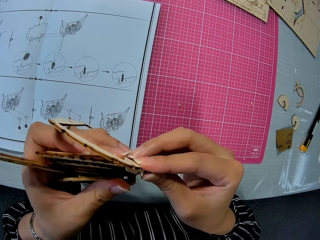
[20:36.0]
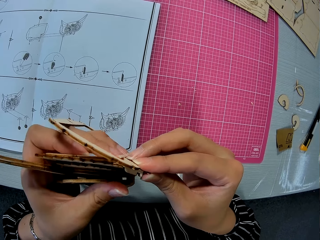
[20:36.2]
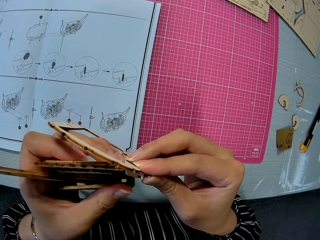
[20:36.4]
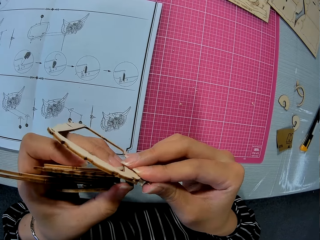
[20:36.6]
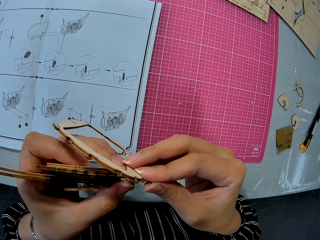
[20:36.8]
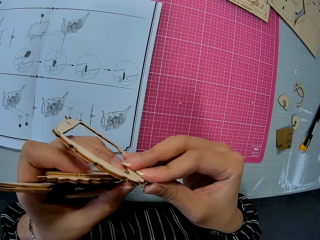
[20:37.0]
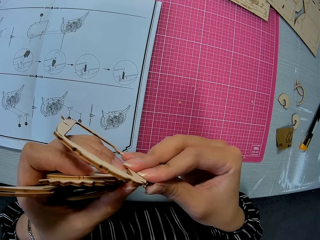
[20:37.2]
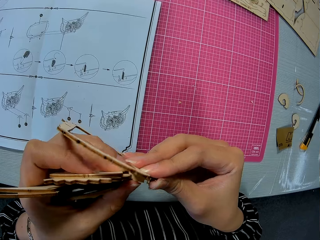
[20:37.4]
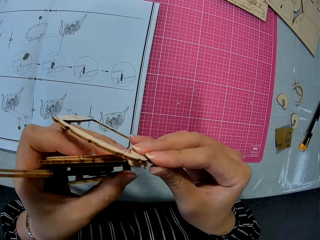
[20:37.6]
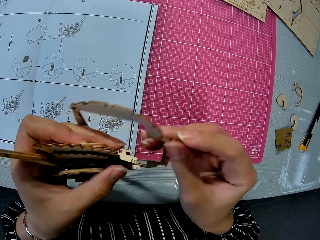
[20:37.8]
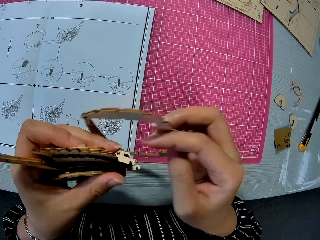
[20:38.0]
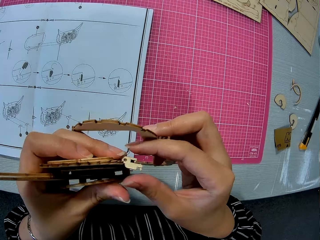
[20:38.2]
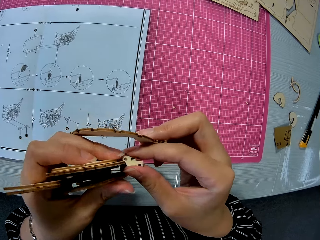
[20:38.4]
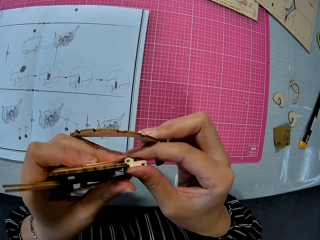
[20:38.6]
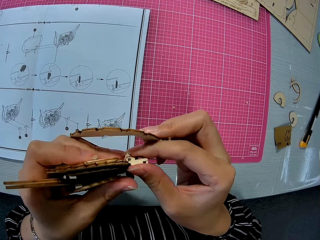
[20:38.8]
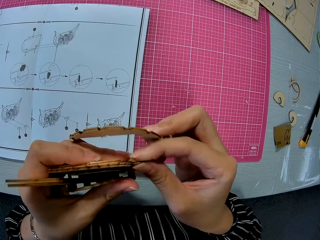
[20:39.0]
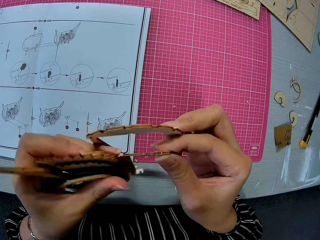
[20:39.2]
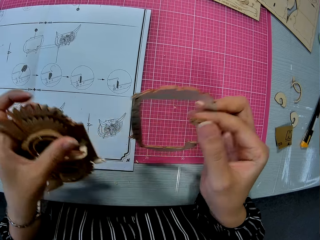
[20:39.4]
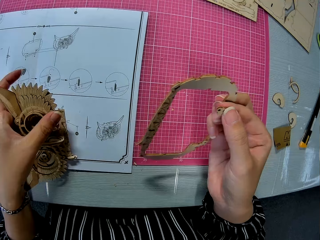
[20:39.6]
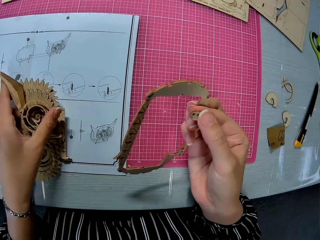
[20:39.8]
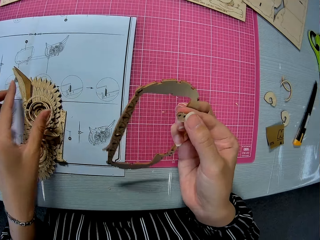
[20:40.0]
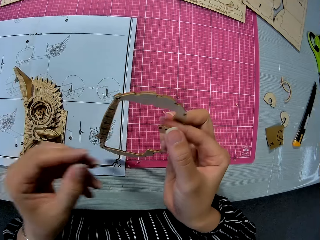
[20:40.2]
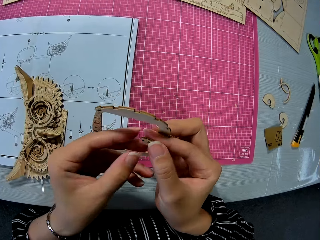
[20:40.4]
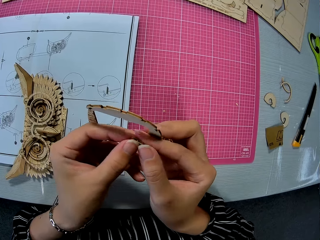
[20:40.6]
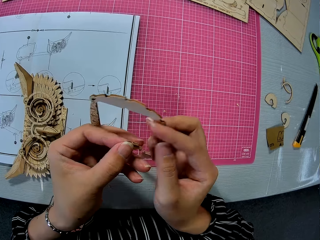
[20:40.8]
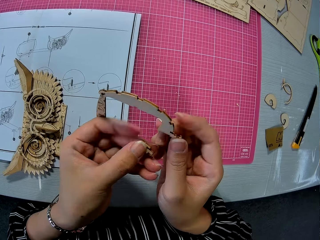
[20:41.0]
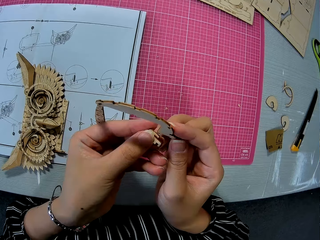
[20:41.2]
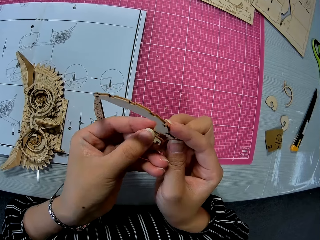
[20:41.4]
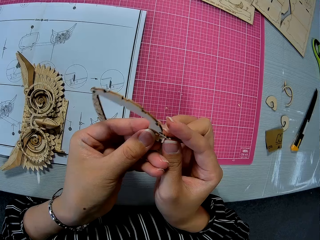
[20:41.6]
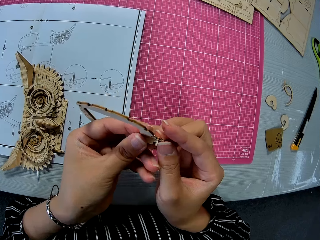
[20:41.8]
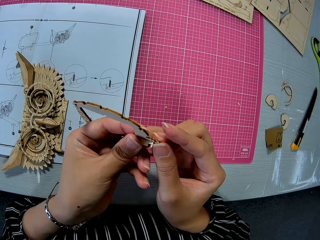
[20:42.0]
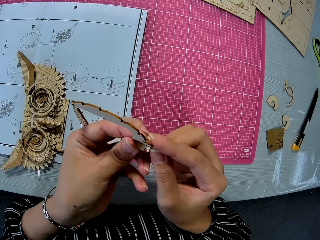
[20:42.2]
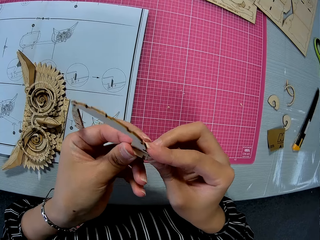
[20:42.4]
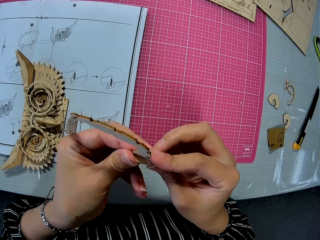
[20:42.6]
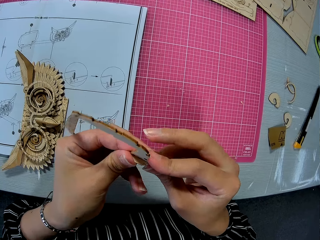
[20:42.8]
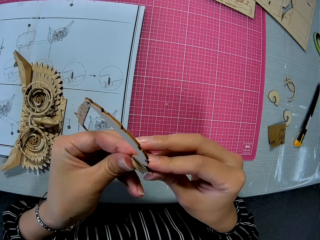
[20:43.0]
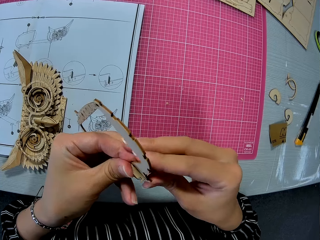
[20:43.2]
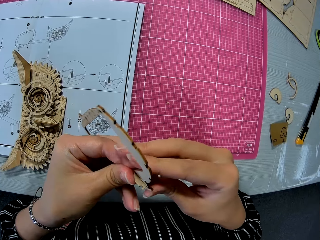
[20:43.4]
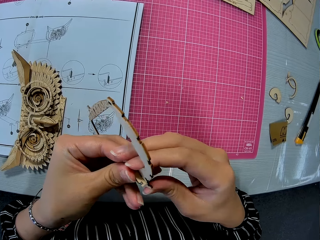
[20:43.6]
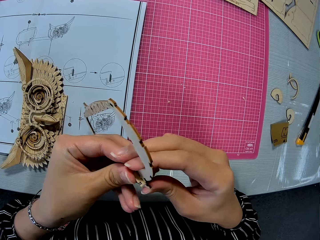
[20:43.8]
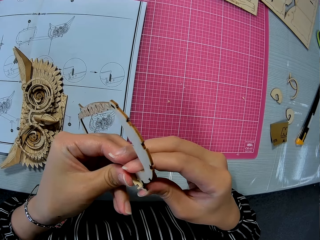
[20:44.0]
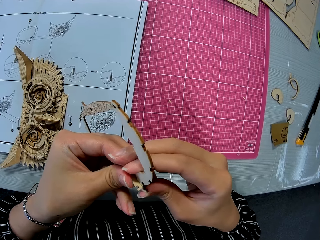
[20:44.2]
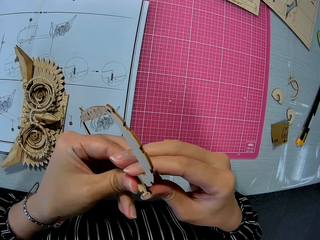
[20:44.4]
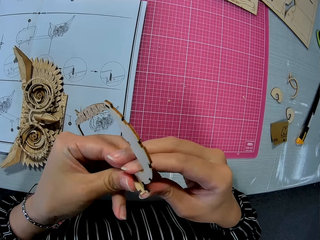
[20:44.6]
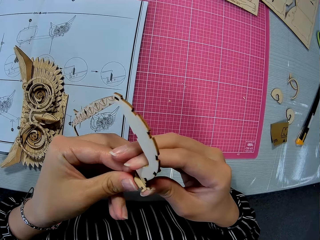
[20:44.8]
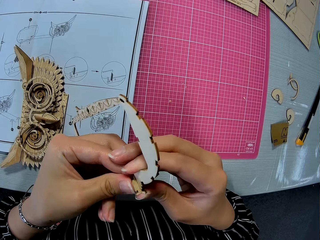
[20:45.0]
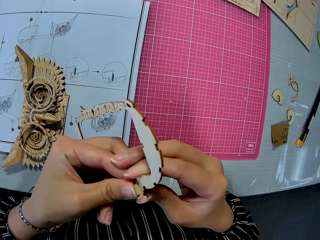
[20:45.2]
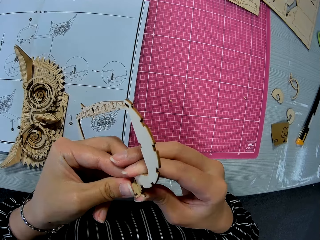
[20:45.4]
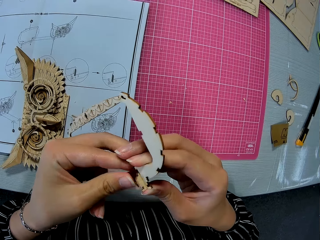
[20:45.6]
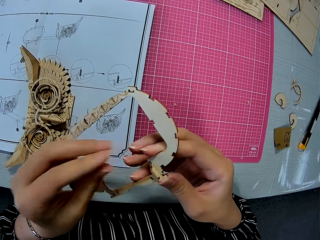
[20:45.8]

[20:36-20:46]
The camera wearer removes a small piece from the craft owl. She pulls on a part of the laser cut wood craft kit, moves her hand towards the cutting mat, and places the laser cut wood craft kit on the manual. She moves her hand towards the laser cut wood craft kit frame and holds a part of the laser cut wood craft kit with her hand. She places the part of the laser cut wood craft kit on her other hand. She fixes the part of the laser cut wood craft kit on the frame.

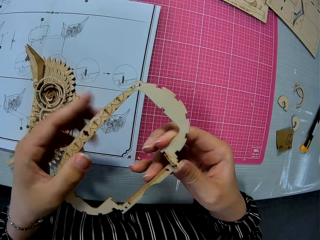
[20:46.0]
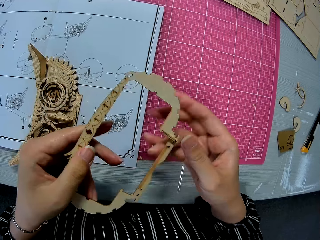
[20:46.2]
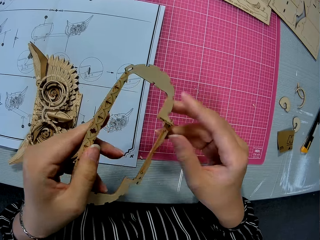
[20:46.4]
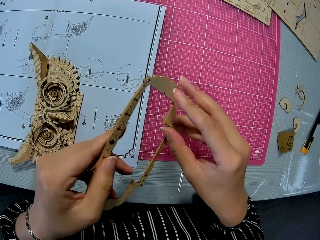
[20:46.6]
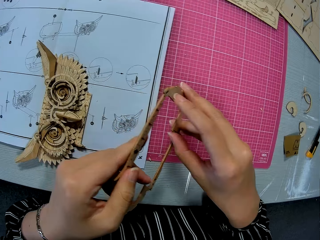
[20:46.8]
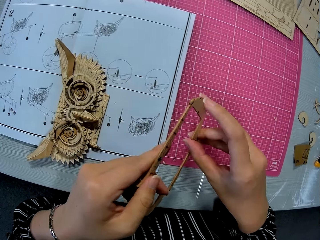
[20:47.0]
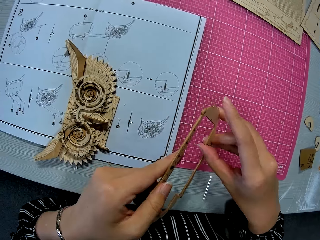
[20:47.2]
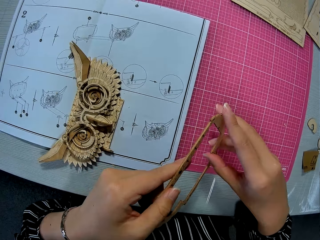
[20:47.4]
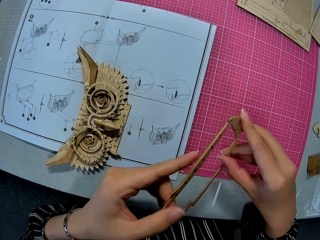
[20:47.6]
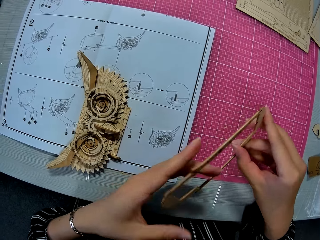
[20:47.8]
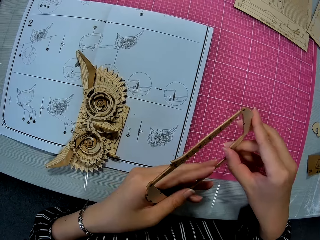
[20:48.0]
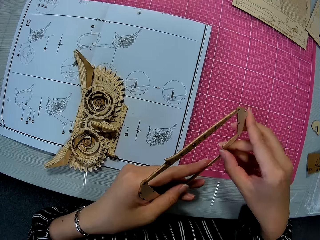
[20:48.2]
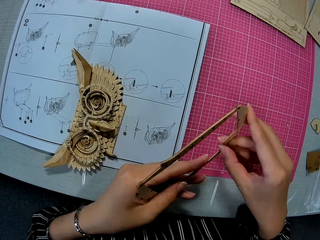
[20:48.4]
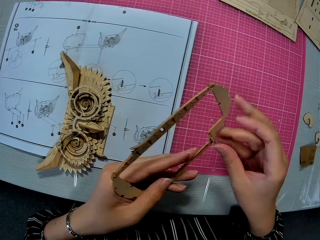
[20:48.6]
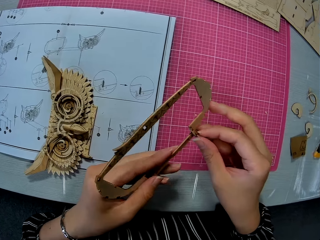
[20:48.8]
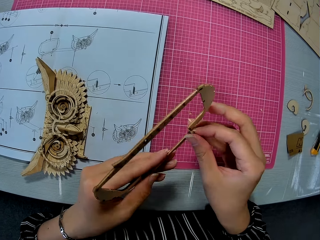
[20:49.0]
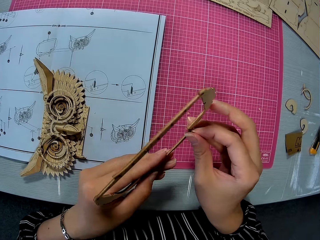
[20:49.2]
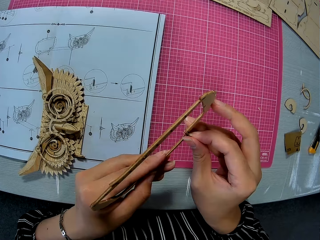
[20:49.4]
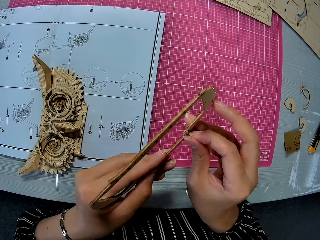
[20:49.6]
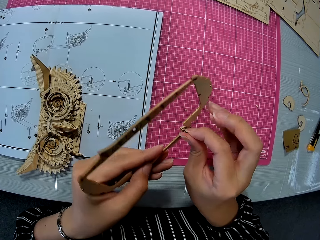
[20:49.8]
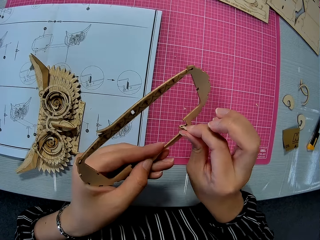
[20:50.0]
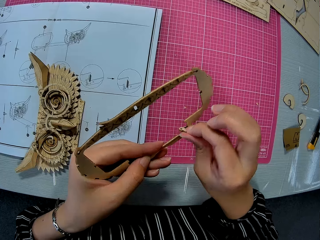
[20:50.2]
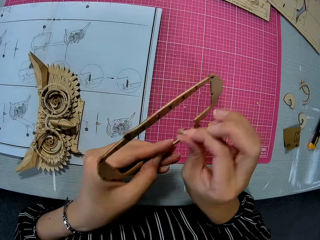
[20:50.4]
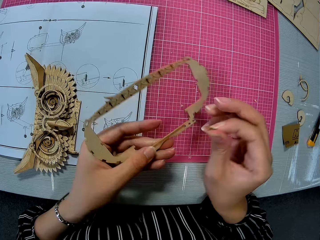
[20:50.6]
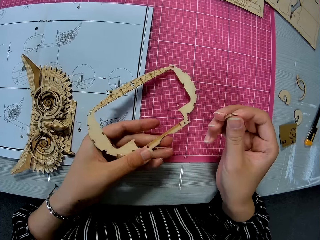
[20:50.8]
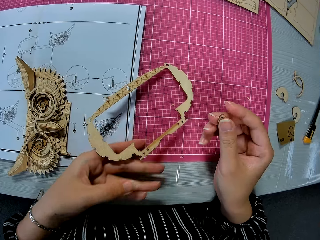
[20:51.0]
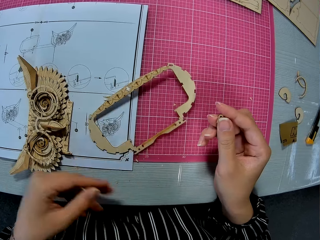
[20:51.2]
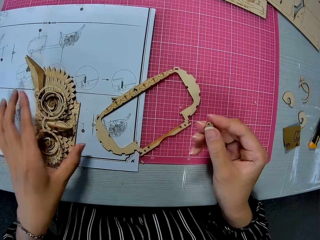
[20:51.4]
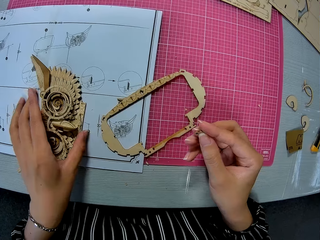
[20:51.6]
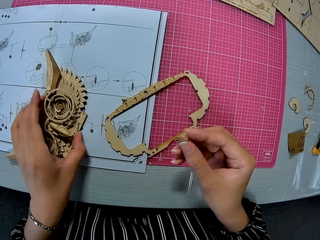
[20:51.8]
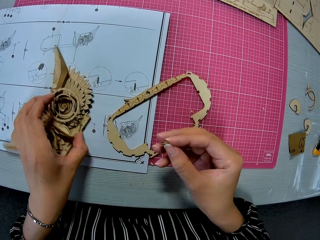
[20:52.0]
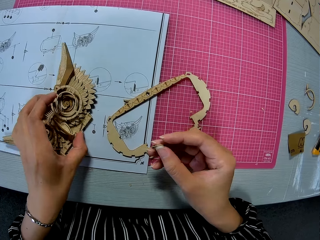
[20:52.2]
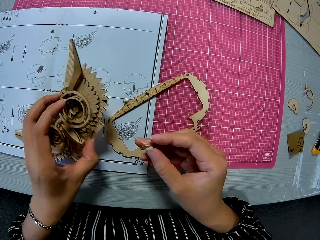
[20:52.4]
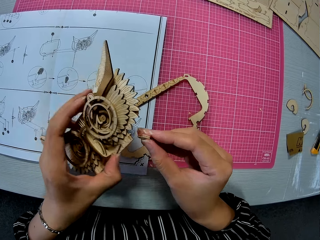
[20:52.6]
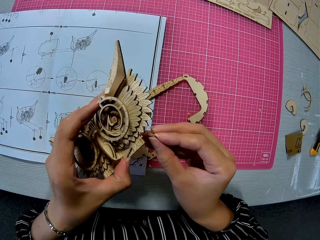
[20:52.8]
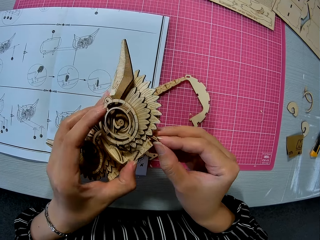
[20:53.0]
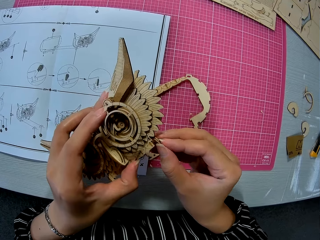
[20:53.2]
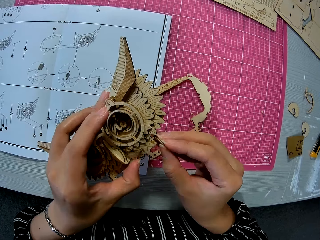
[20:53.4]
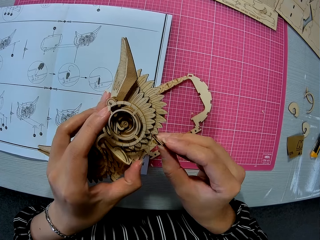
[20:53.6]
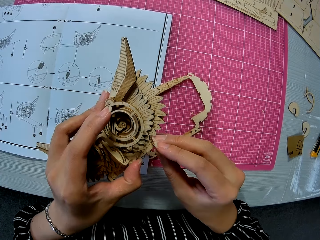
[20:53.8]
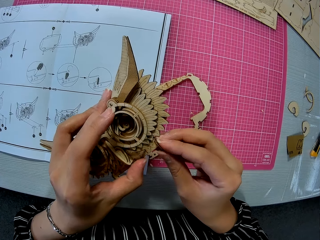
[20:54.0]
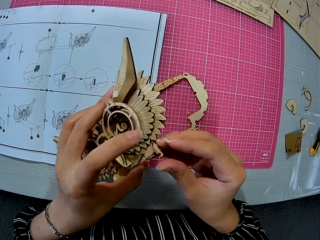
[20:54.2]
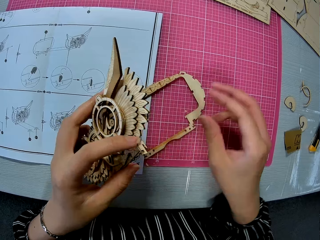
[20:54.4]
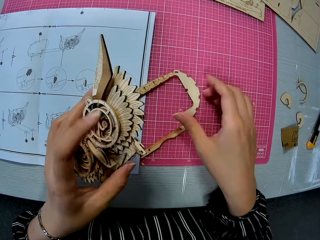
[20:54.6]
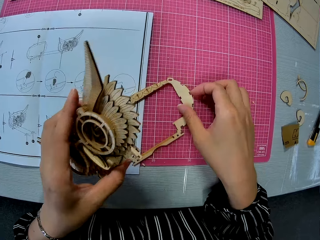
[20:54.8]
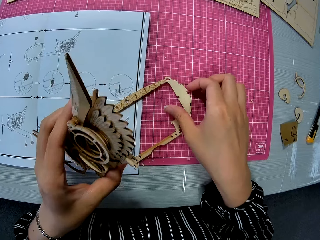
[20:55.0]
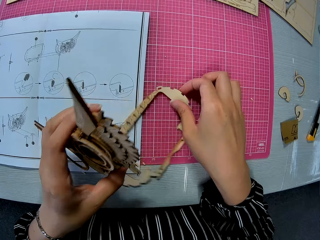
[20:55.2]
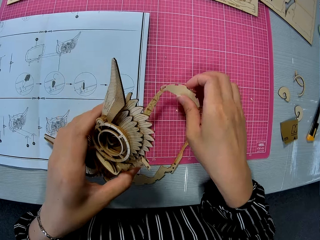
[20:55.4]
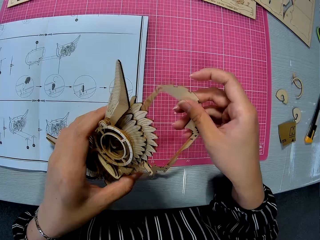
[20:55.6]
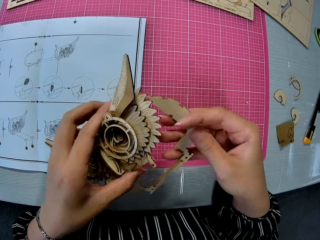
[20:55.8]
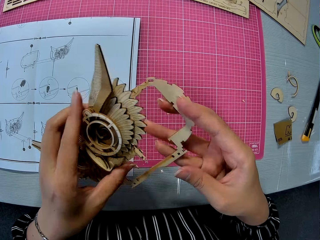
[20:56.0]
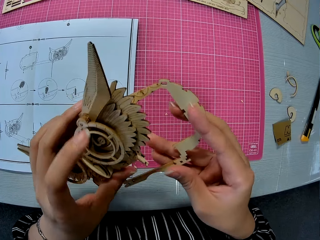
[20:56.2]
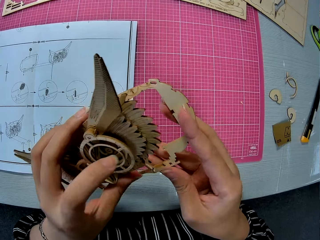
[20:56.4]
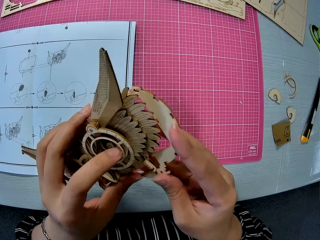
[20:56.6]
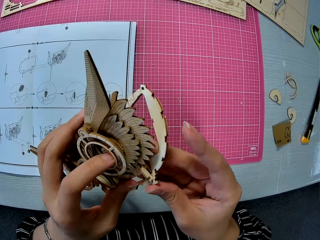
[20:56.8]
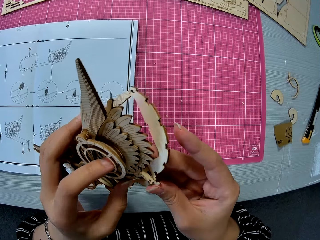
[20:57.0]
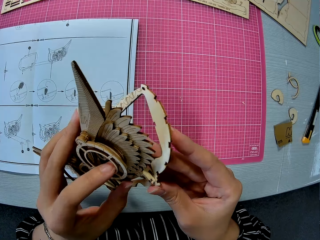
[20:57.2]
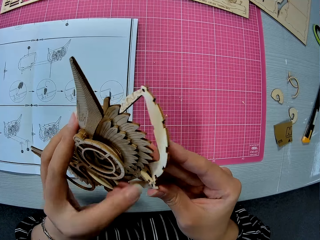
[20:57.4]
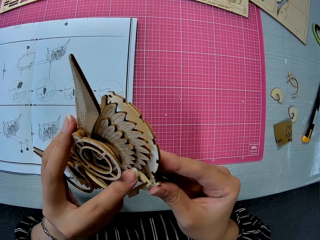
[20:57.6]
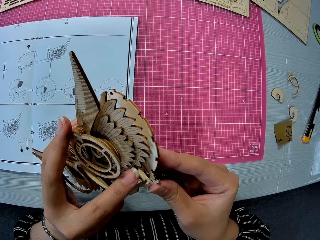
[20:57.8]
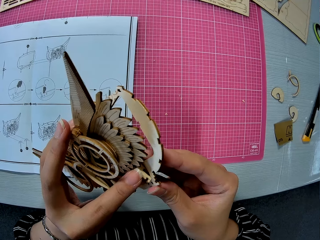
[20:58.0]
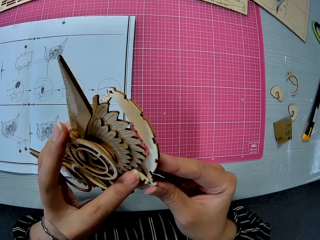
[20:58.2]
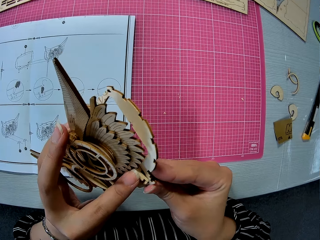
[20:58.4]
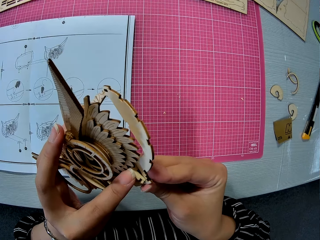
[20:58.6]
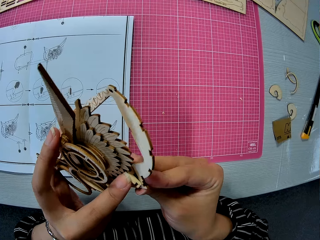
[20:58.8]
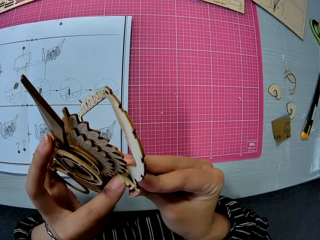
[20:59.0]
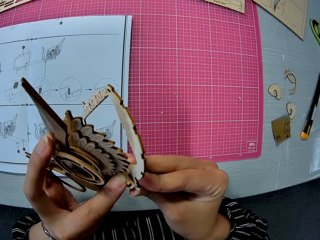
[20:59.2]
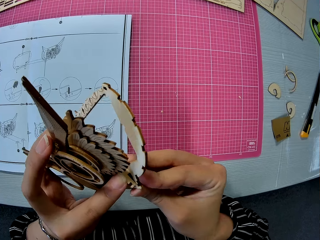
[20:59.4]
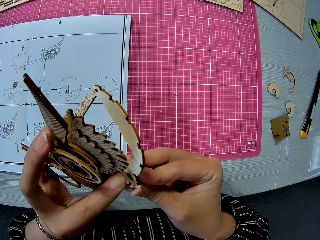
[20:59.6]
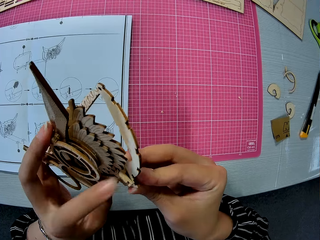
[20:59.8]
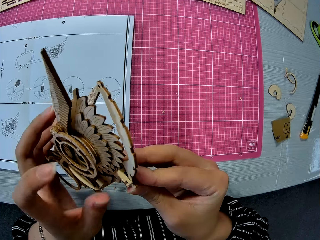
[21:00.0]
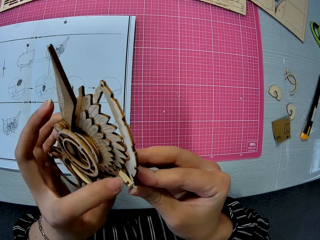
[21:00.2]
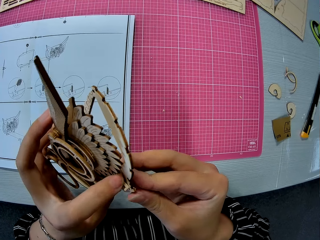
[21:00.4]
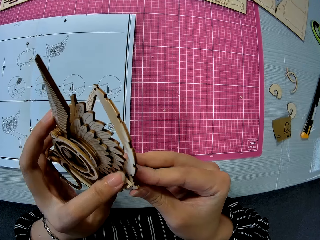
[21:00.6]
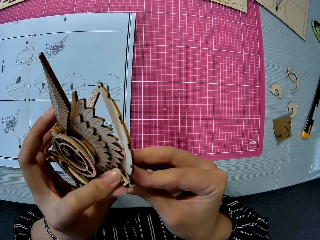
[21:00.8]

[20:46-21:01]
The camera wearer removes the small piece. She pulls on the part of the laser cut wood craft kit with her hand. She places the laser cut wood craft kit on the cutting mat, moves her hand towards the laser cut wood craft kit, holds the laser cut wood craft kit with her hand, and lifts up the laser cut wood craft kit with her hand. She fits the small piece to the craft owl. She moves her hand towards the cutting mat, holds the frame with her hand, and lifts up the frame. She fixes the laser cut wood craft kit into its frame.
